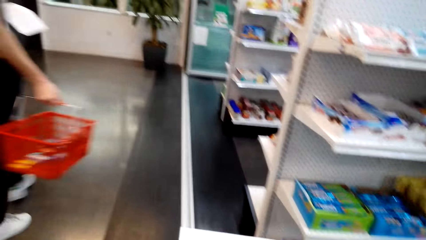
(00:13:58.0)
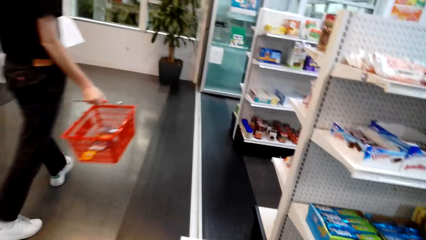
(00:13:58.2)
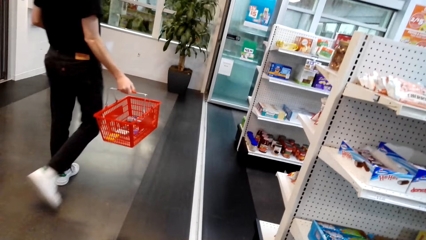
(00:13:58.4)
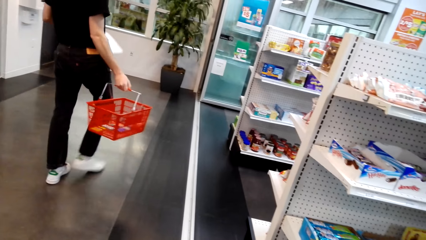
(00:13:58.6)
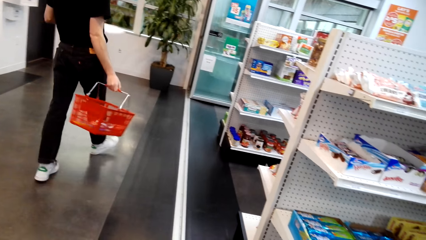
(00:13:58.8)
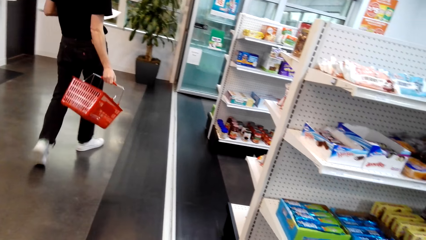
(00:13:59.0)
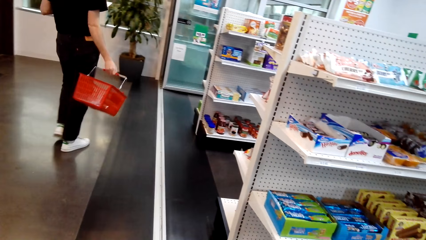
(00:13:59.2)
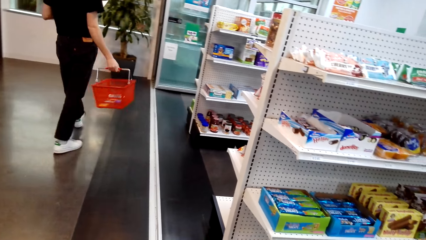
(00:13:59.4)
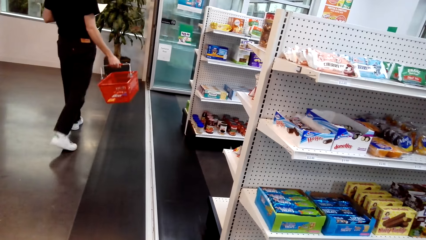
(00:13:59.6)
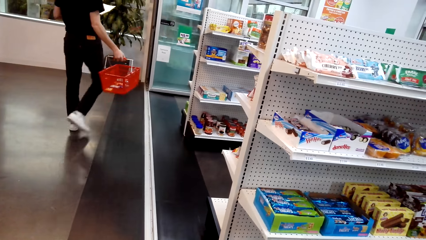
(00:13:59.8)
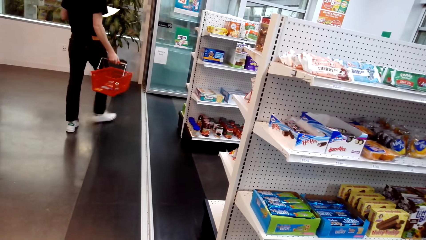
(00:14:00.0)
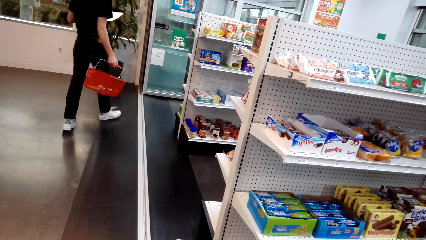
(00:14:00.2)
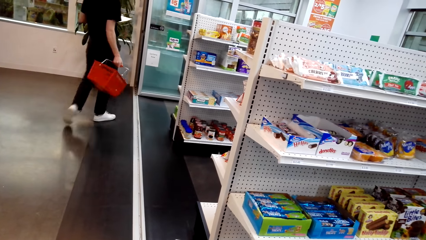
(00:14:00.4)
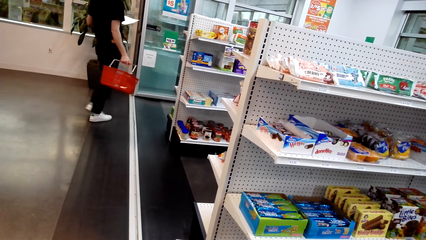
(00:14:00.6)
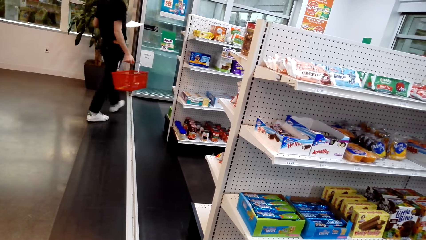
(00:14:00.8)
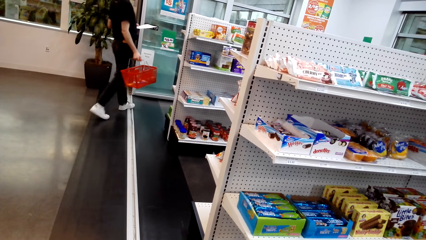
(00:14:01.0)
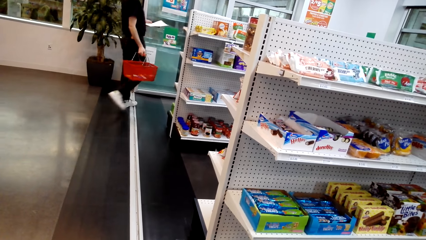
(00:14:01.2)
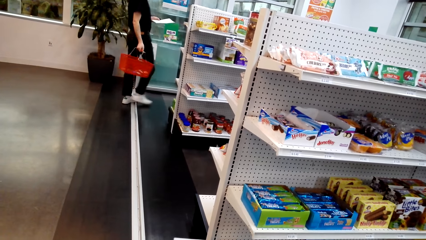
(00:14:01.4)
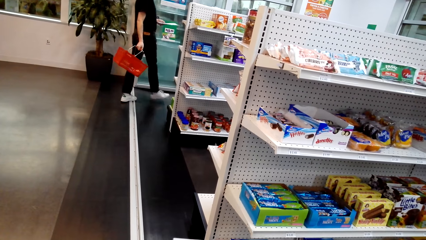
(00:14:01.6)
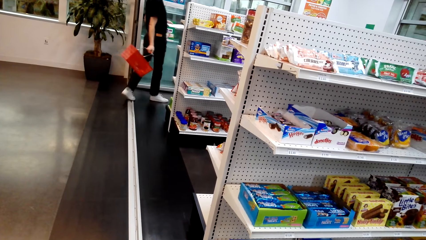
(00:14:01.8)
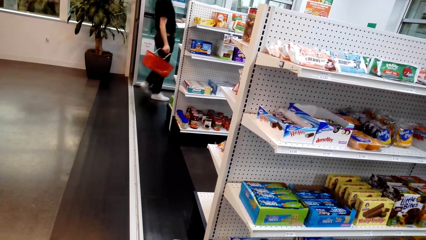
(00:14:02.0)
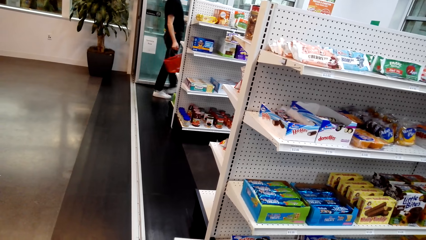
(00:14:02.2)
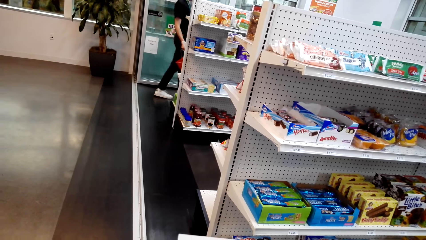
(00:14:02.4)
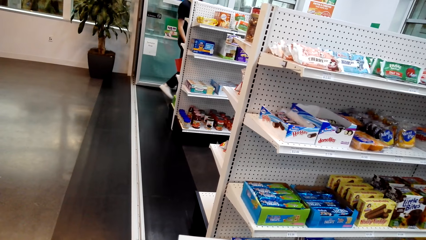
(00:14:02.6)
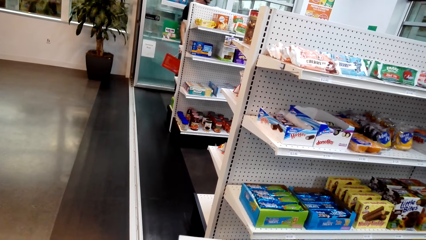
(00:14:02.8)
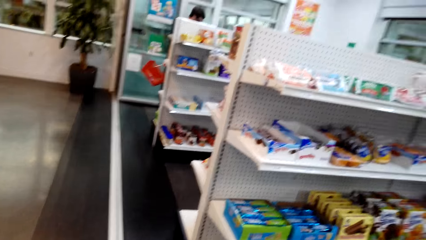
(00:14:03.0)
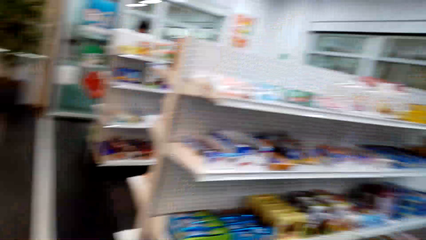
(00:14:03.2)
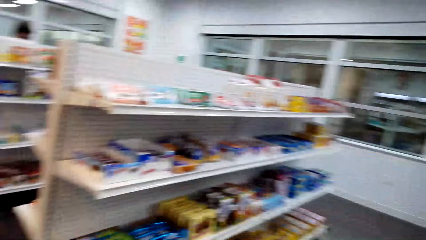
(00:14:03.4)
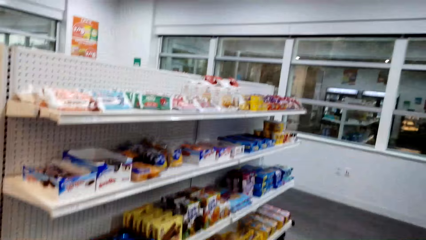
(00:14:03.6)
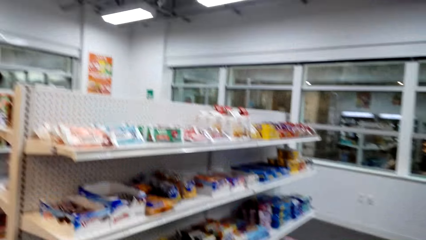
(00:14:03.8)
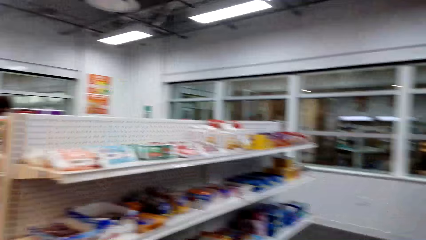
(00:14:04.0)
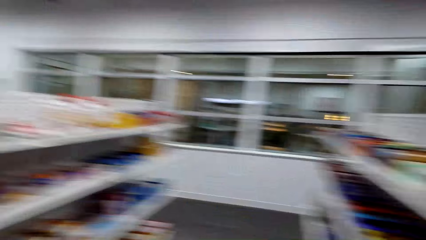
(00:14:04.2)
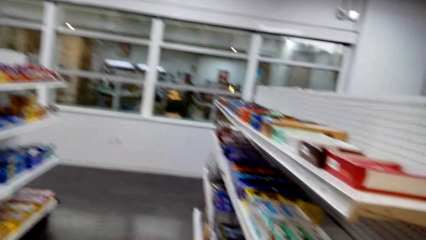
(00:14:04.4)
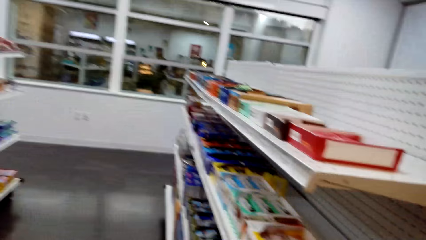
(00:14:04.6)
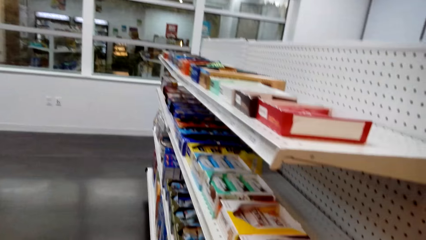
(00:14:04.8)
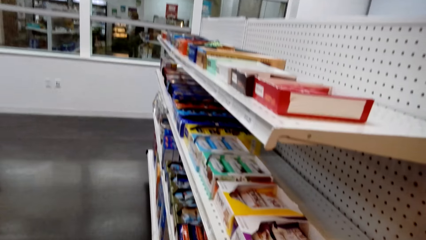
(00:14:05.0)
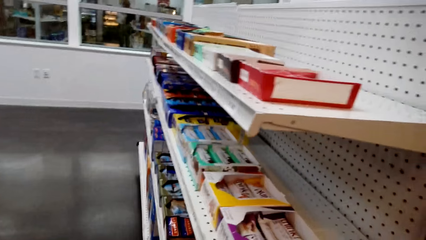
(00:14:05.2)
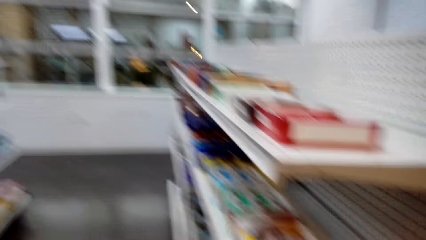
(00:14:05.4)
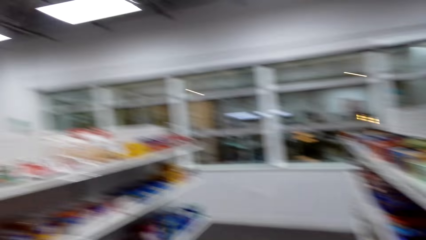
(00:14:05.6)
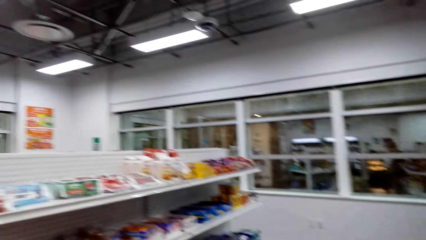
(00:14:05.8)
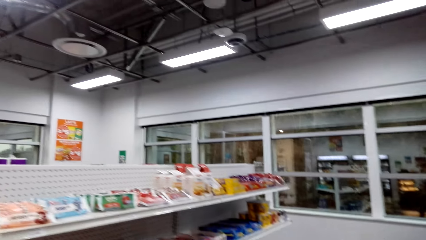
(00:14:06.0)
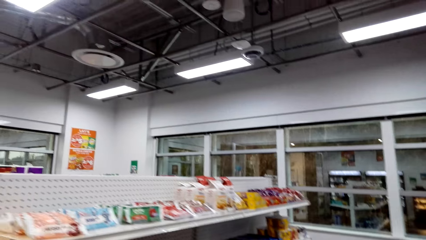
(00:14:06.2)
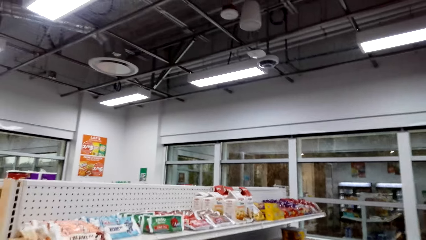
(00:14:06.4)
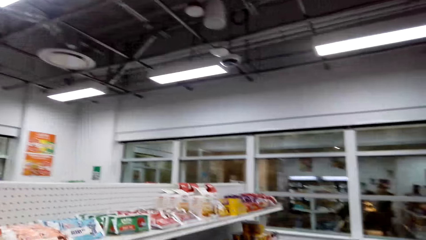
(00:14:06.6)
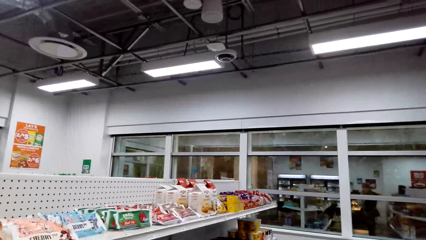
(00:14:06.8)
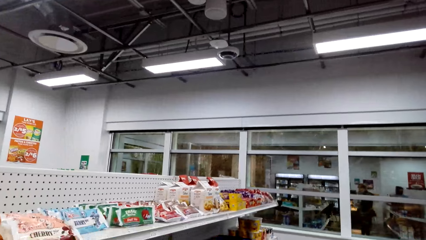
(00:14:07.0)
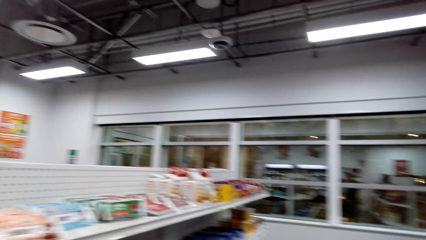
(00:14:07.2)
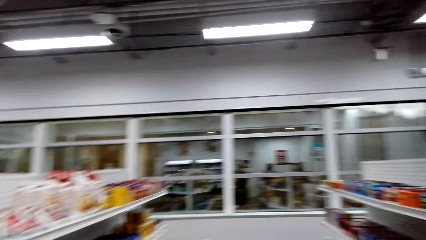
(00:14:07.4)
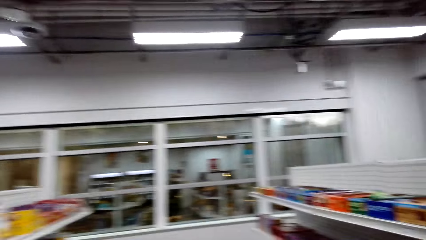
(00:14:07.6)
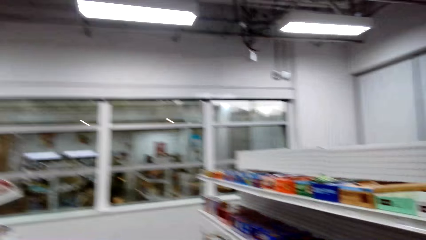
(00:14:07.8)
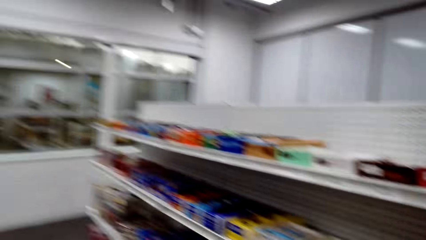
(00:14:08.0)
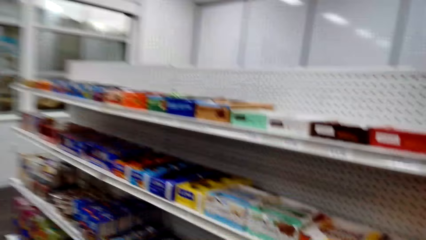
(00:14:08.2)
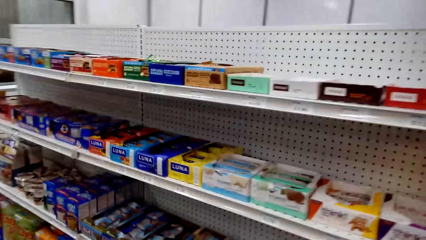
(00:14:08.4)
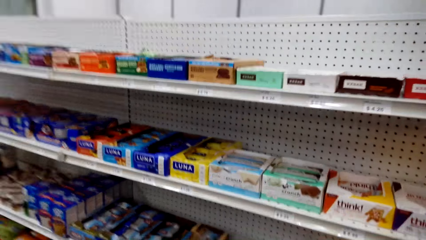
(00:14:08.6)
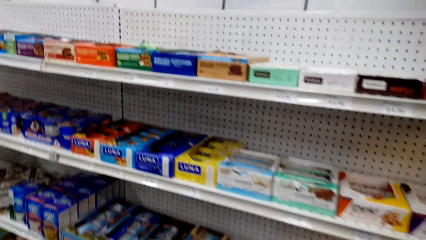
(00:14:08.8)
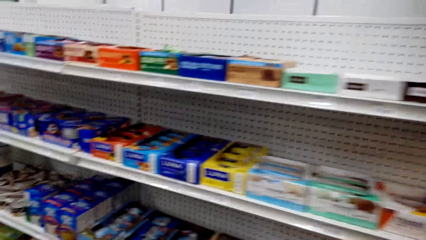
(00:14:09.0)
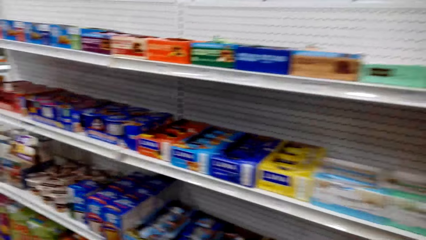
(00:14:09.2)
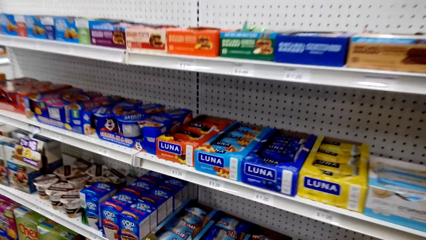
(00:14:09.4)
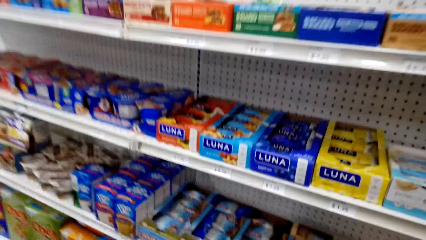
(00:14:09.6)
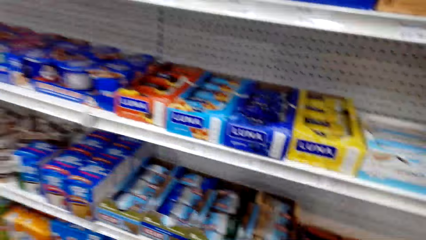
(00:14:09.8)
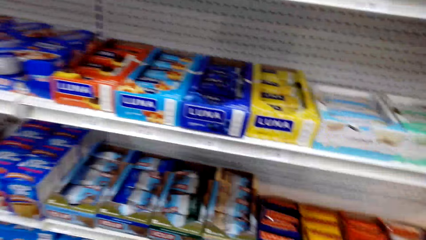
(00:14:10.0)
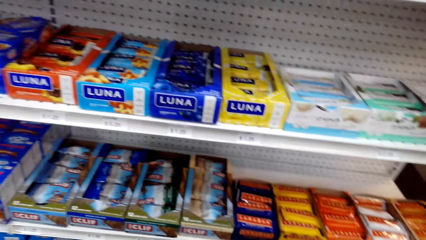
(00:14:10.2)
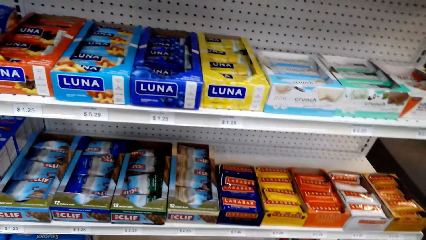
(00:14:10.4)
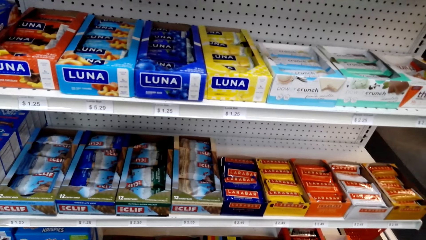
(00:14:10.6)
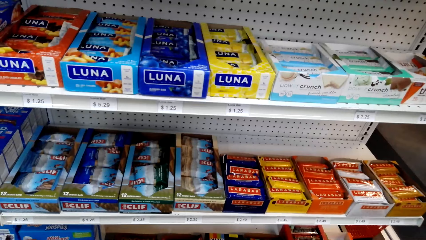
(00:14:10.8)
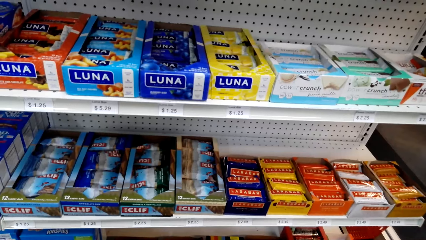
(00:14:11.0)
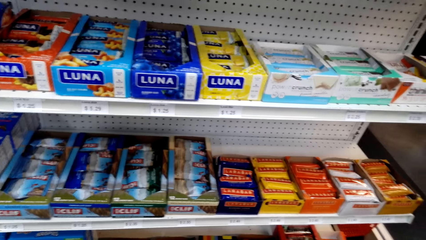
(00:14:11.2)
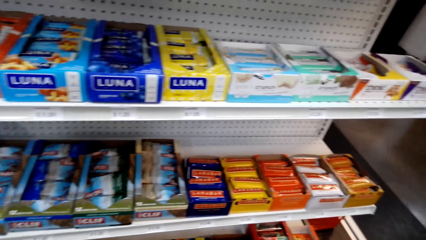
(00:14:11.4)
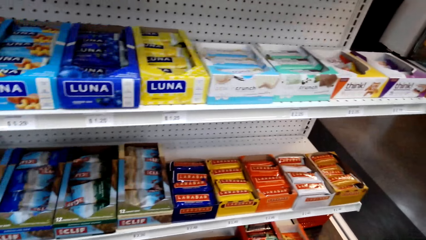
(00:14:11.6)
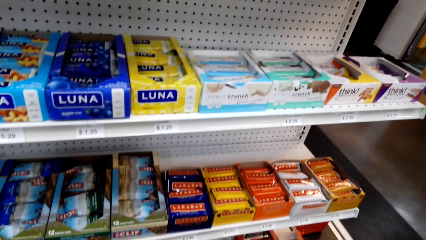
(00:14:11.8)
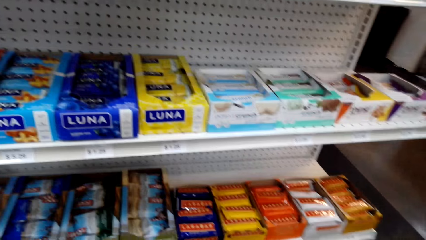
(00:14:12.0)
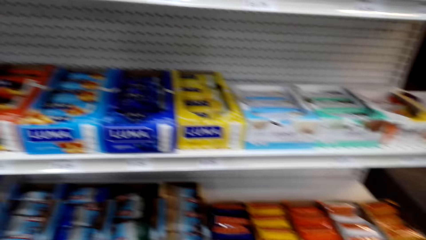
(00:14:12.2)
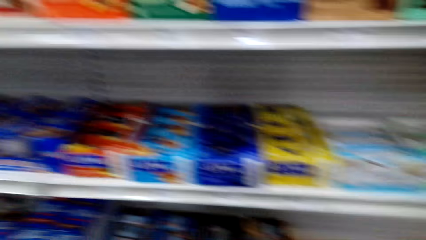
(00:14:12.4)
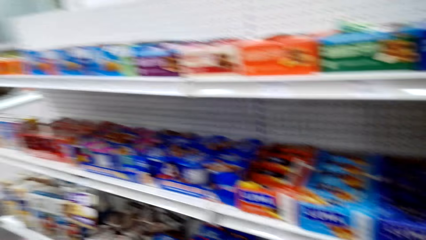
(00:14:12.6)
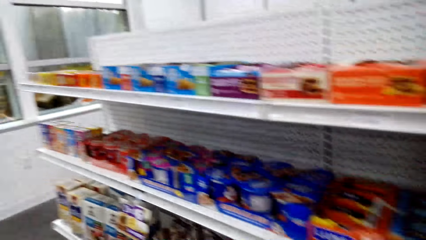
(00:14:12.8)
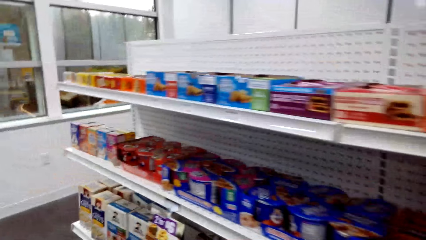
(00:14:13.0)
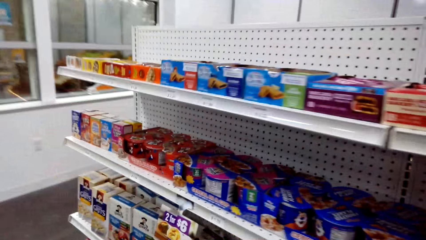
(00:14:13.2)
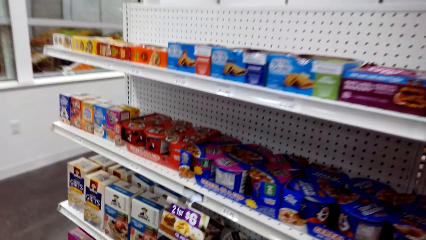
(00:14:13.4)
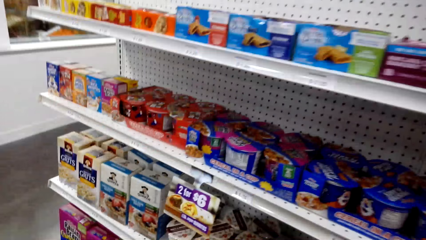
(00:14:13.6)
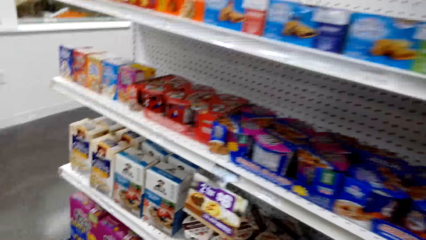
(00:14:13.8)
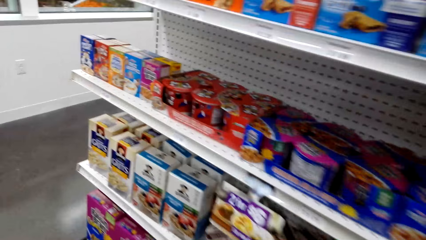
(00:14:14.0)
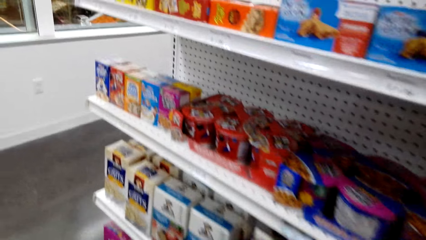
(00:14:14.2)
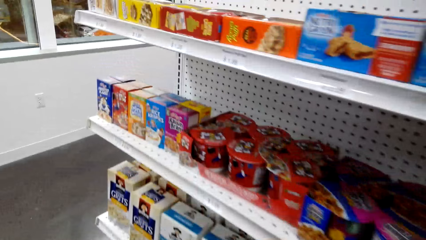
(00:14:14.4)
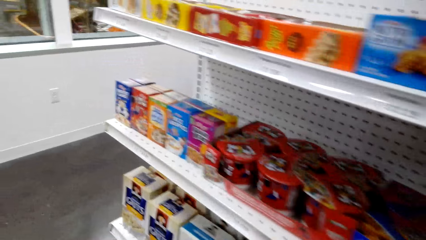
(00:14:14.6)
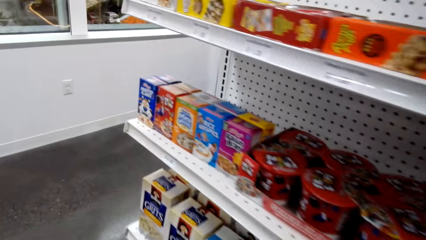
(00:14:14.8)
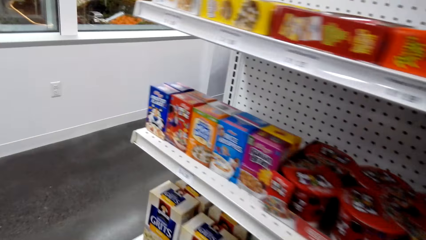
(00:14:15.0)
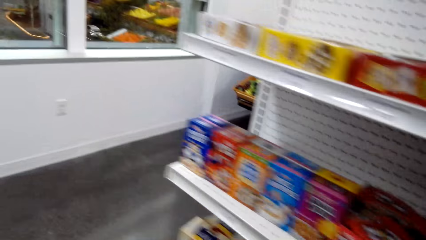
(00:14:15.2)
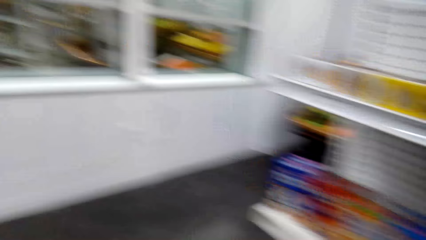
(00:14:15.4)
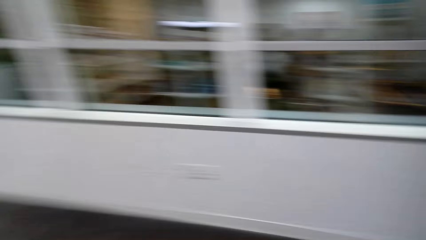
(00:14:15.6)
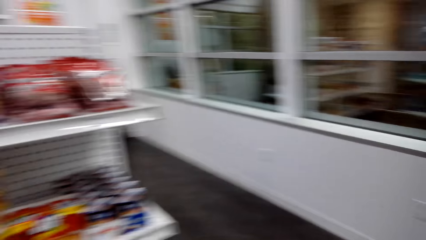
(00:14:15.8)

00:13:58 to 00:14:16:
A man walks around a supermarket. The camera wearer looks around the supermarket. They walk around the supermarket. They look around the supermarket. They walk around the supermarket. They look around the supermarket. They walk around the supermarket.
